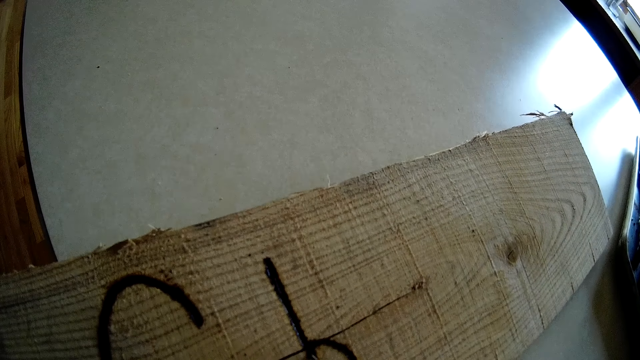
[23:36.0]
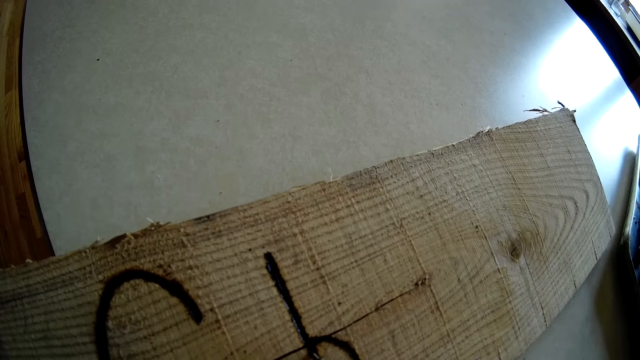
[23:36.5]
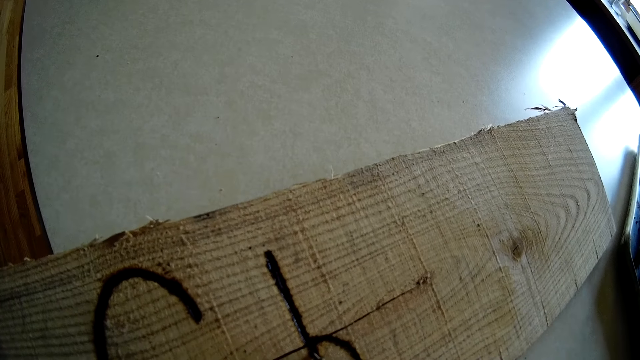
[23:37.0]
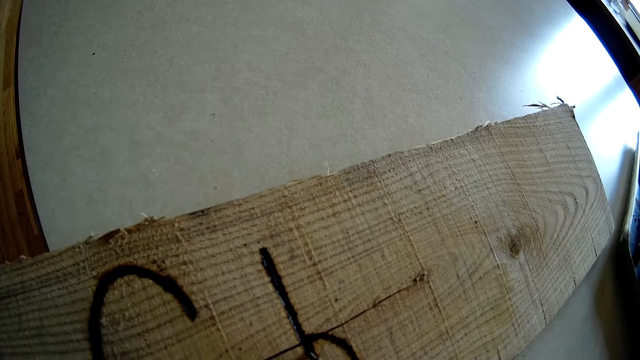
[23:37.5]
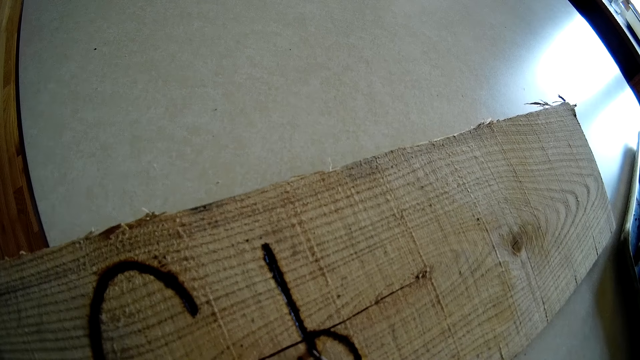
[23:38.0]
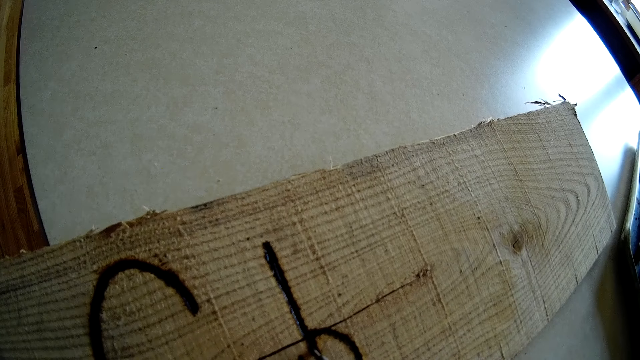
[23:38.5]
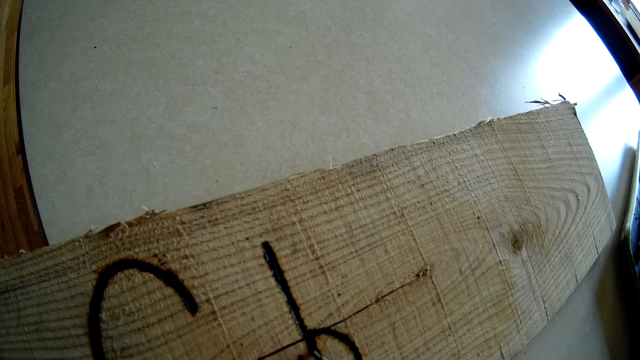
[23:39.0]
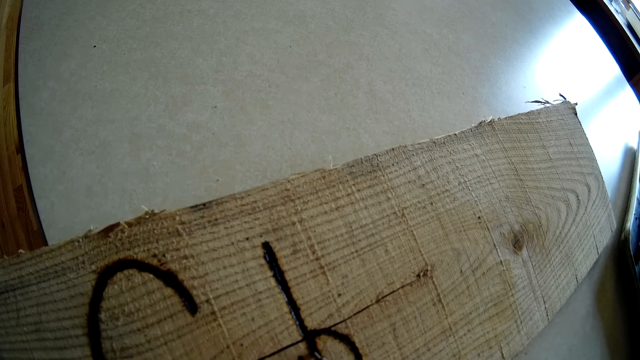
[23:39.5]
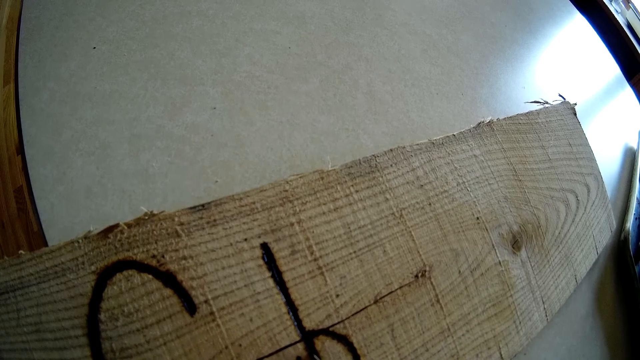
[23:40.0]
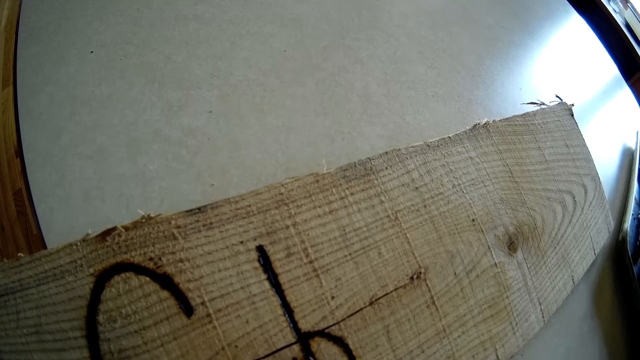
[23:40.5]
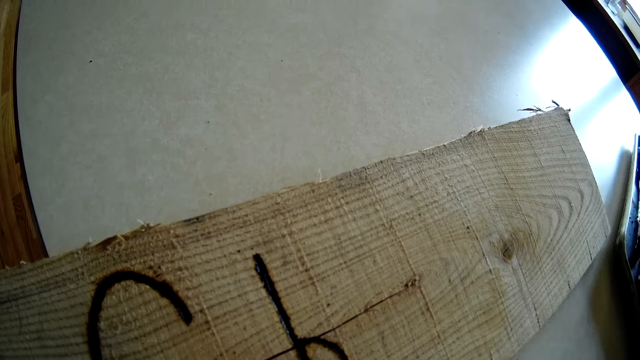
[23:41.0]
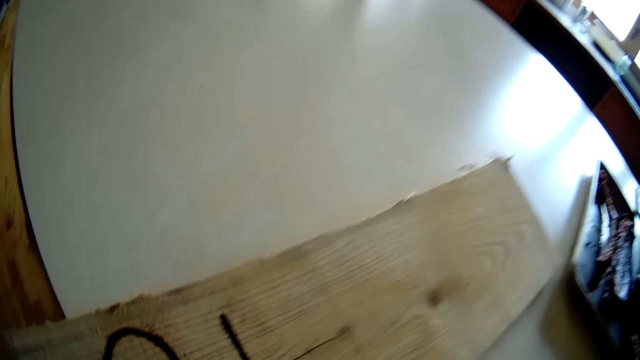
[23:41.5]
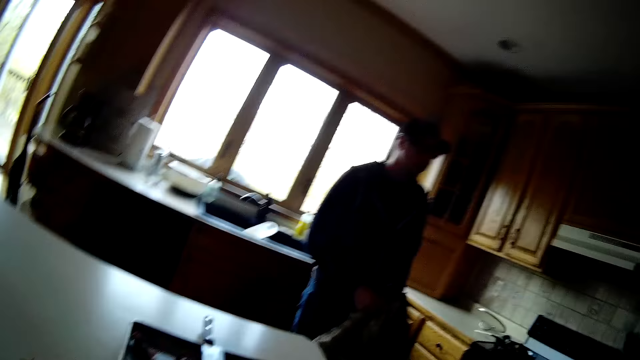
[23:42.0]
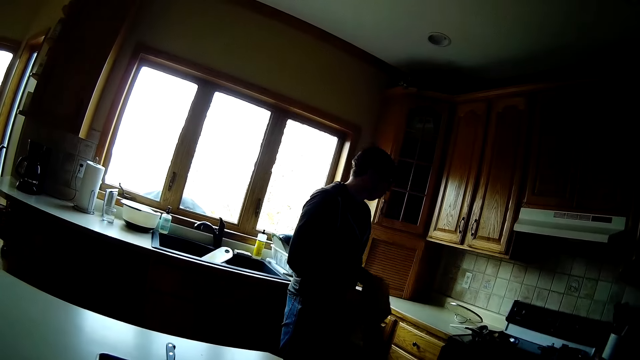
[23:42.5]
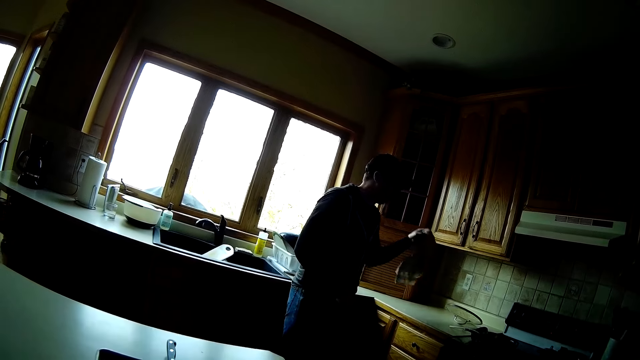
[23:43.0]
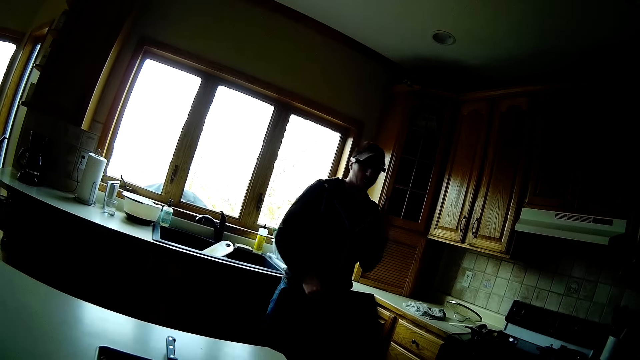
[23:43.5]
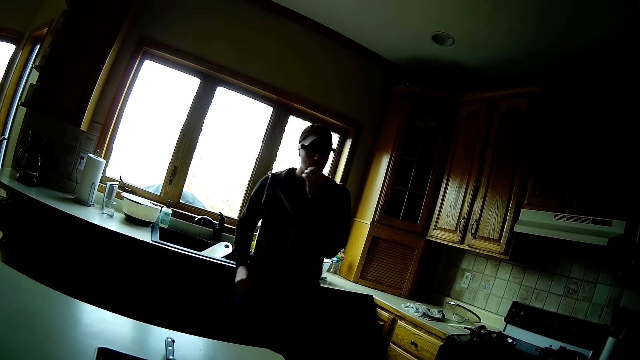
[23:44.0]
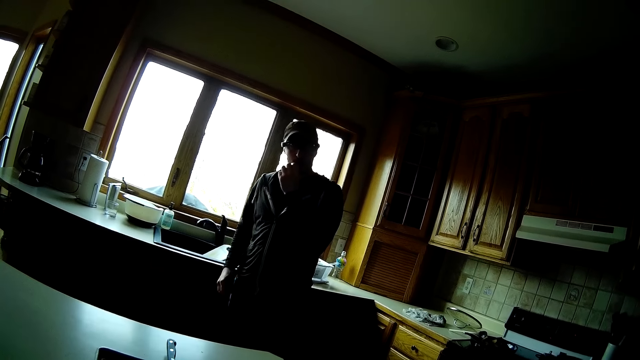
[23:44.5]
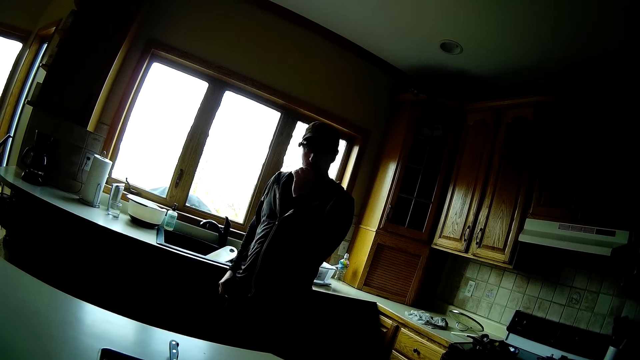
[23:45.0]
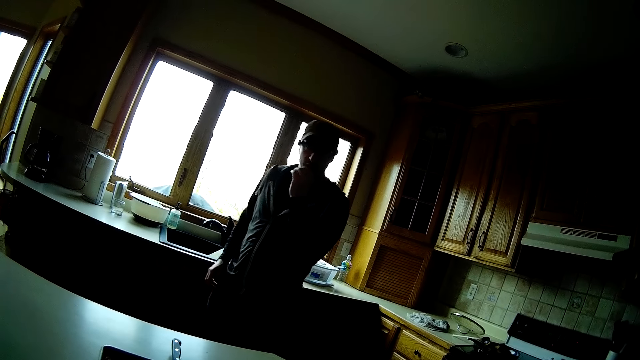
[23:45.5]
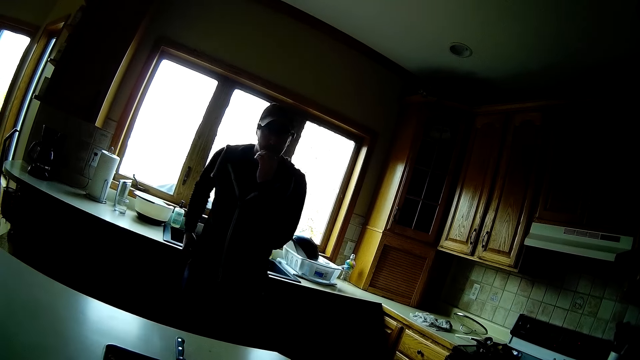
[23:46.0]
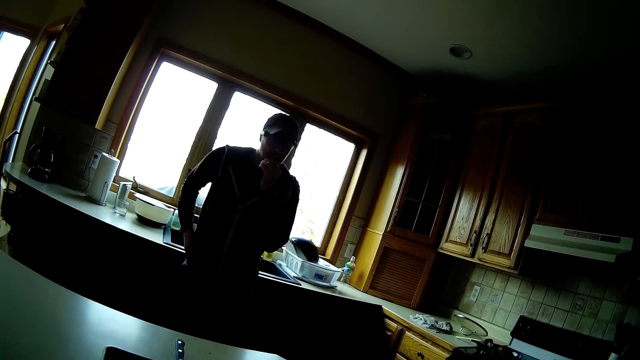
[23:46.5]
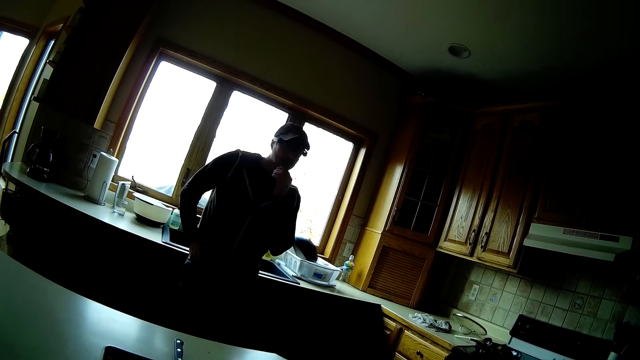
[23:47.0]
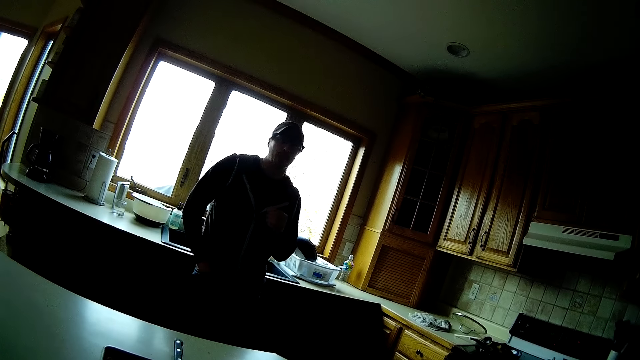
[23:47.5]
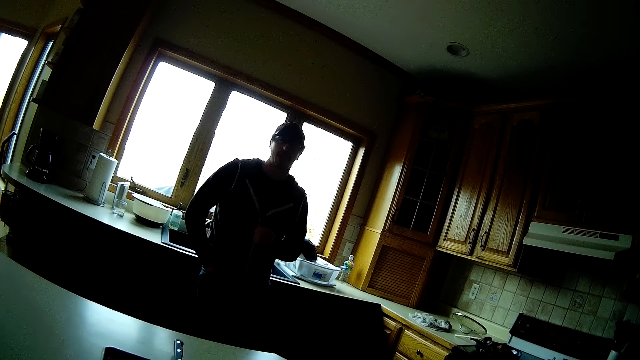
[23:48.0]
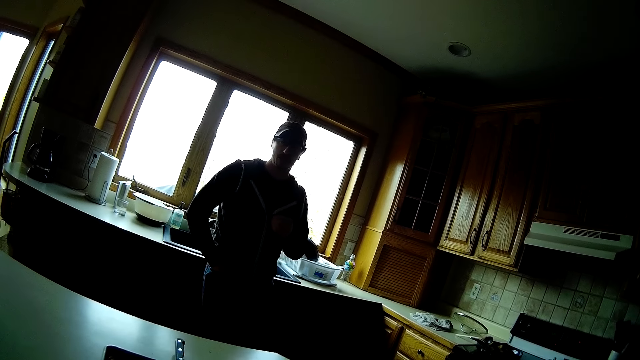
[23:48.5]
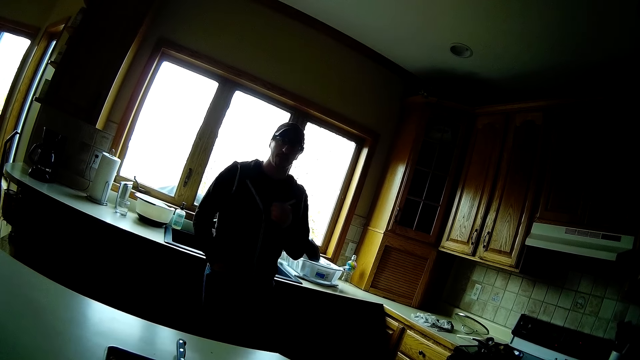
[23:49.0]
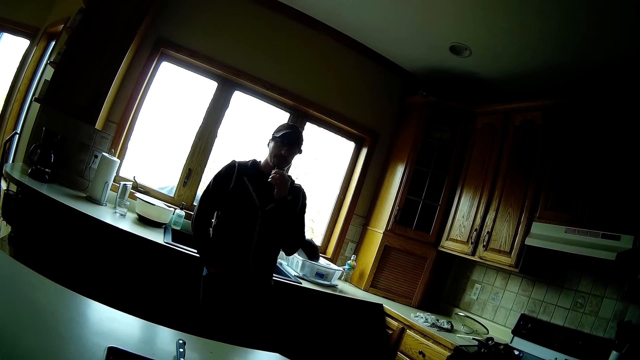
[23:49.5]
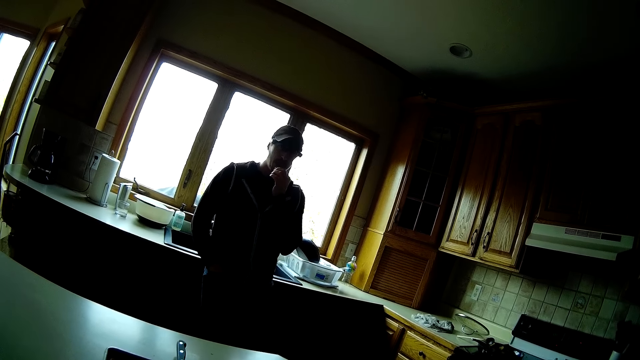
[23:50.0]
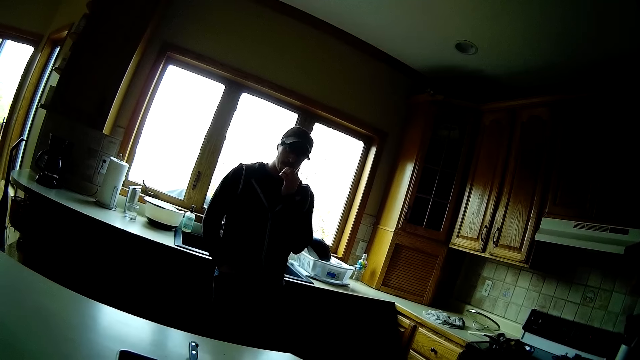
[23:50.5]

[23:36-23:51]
The camera wearer writes on the plank of wood on the table with a pyrography pen in her right hand. The man holds a cloth in both of his hands and drops the cloth on the kitchen counter with his left hand. The man leans on the kitchen counter.

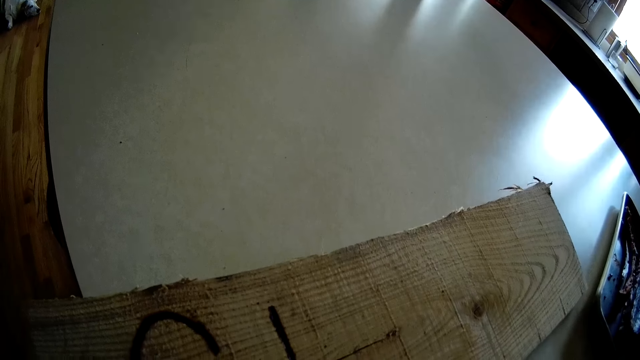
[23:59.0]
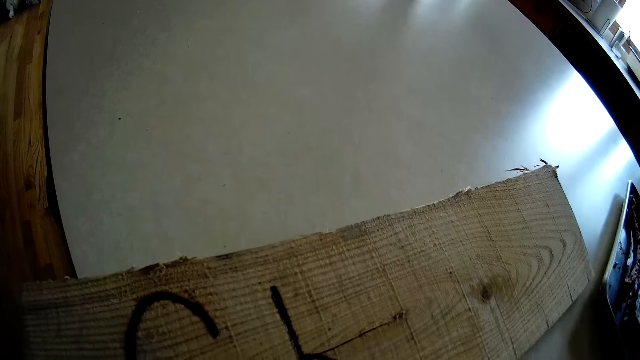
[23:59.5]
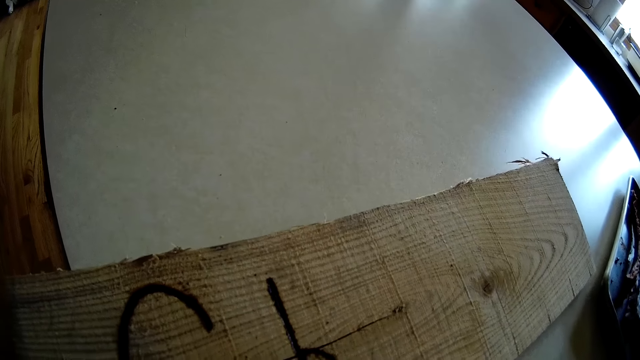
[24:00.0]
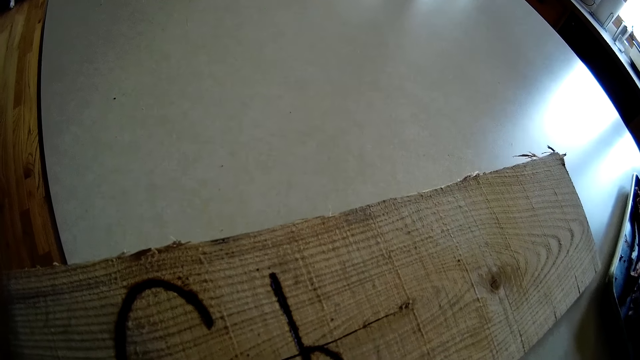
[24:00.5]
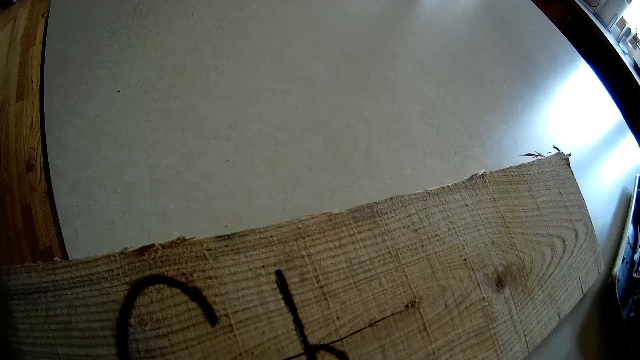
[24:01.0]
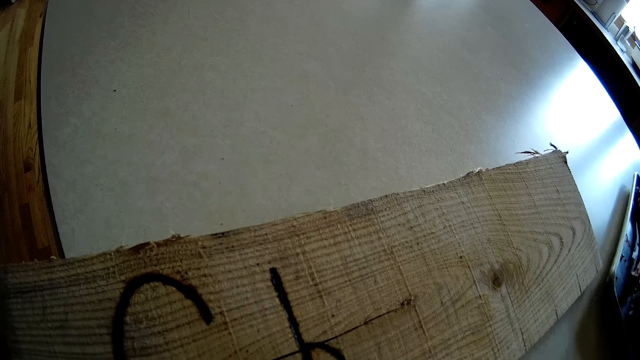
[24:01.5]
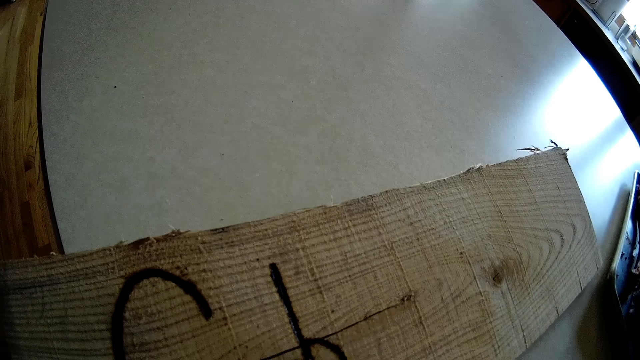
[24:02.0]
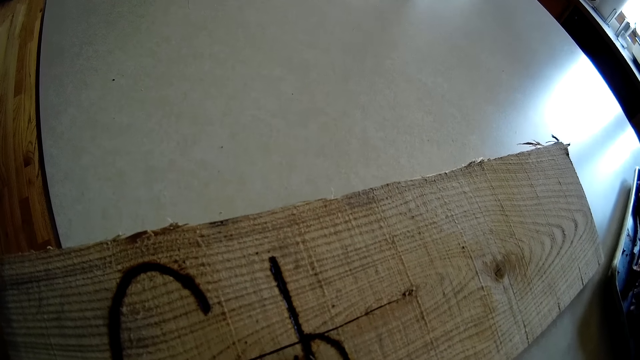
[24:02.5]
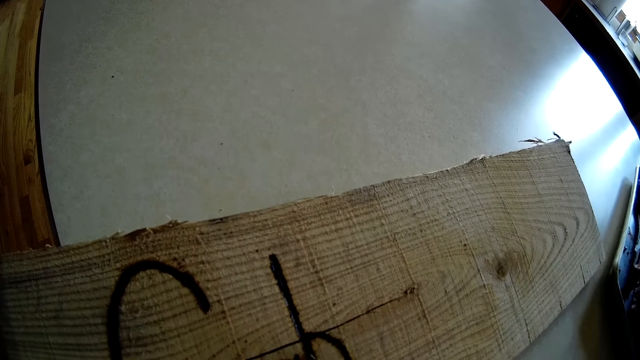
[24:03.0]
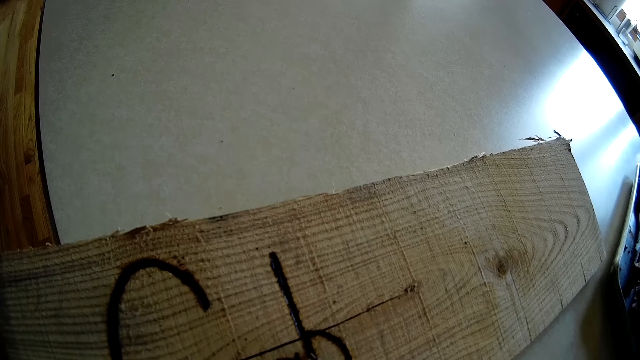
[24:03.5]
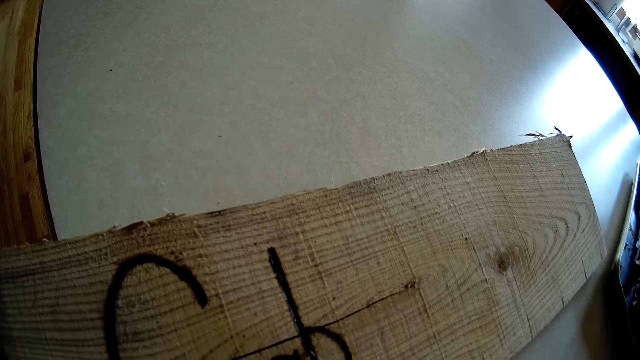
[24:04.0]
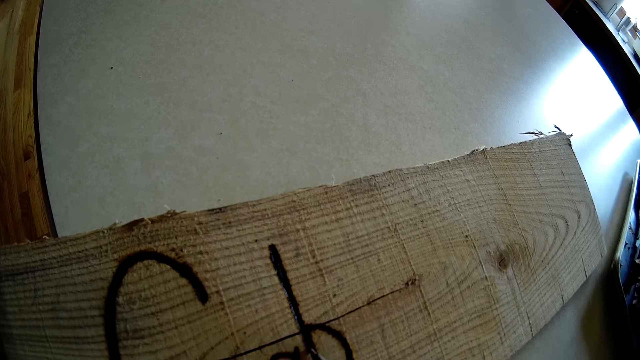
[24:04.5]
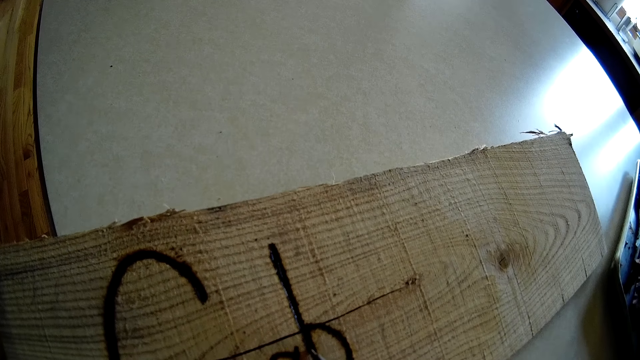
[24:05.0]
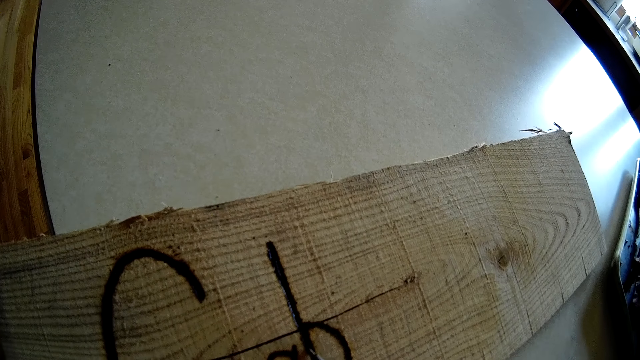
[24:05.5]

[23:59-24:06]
The camera wearer draws on the wood. She writes on the plank of wood on the table with a pyrography pen in her right hand.
